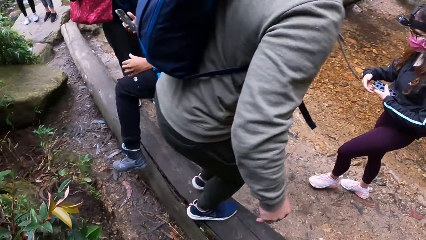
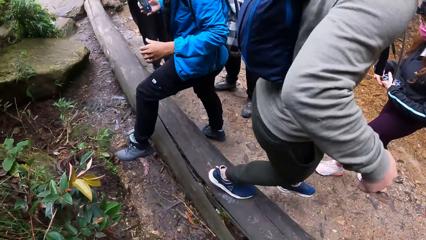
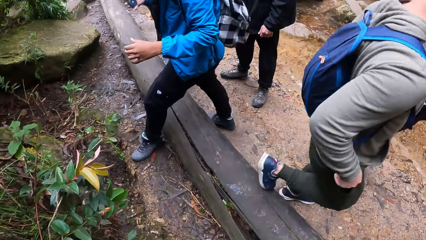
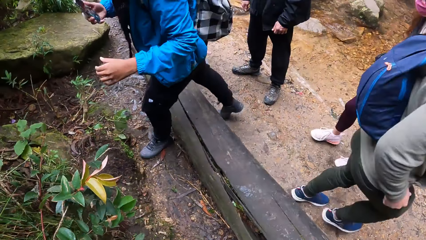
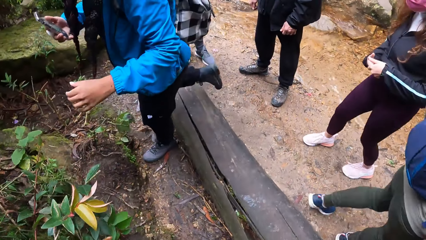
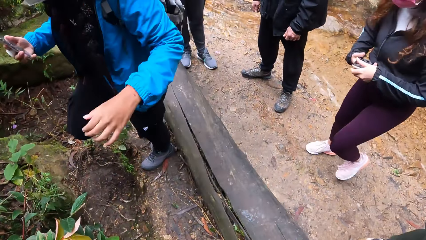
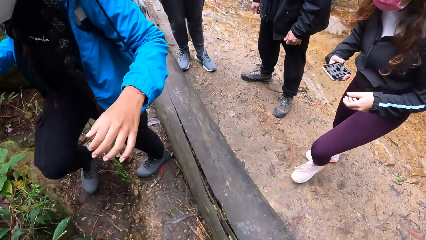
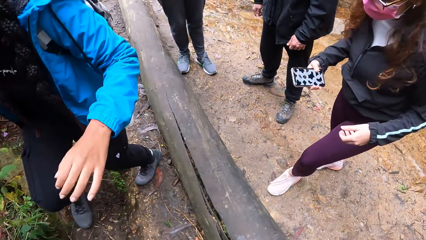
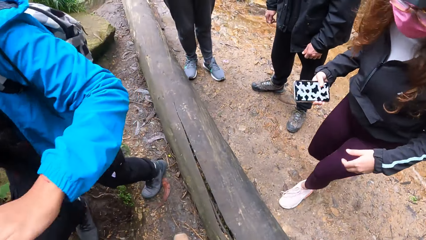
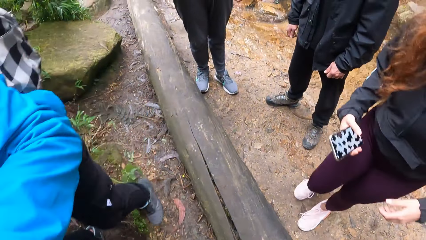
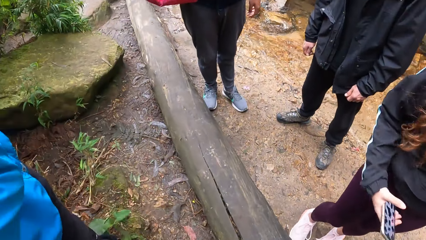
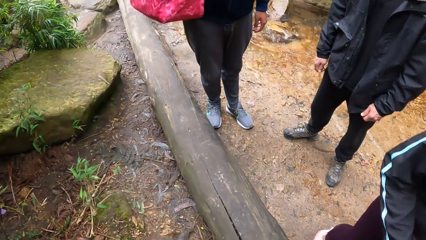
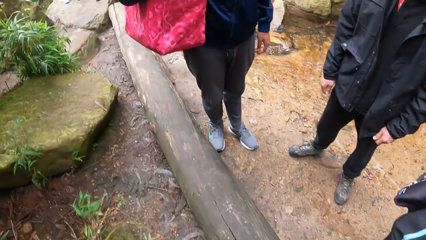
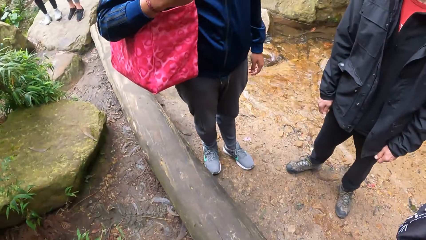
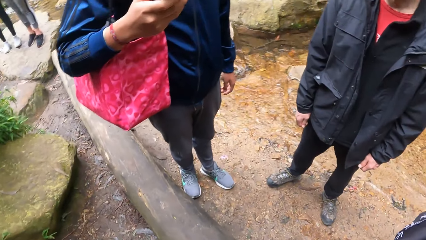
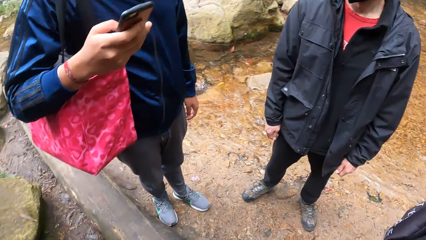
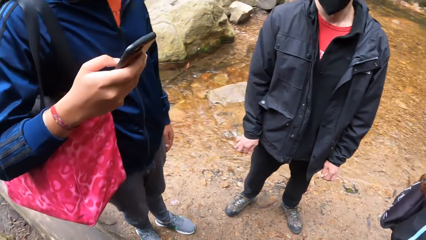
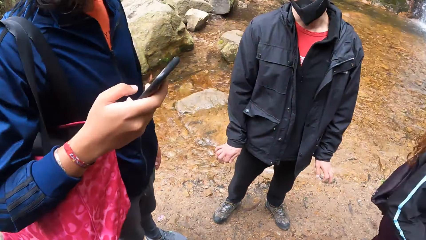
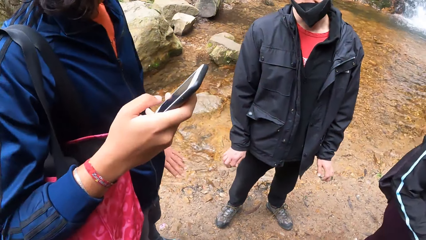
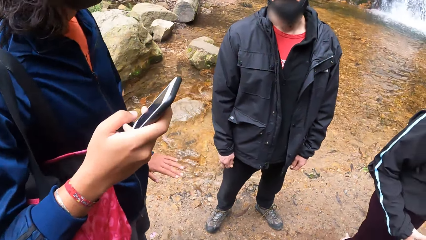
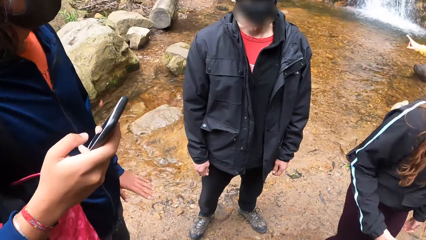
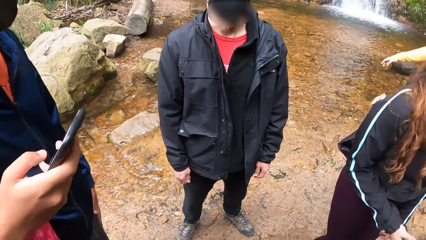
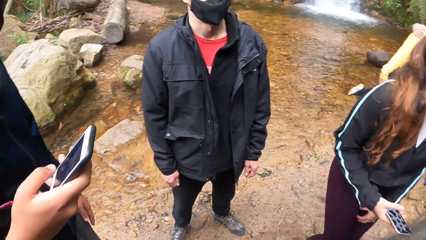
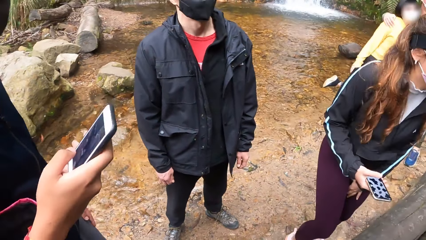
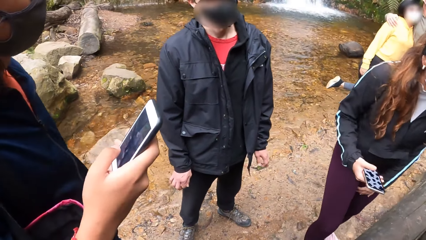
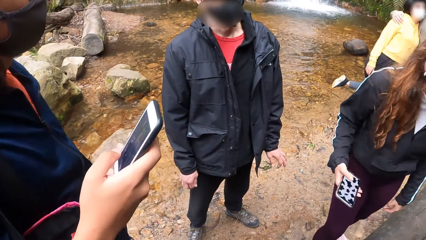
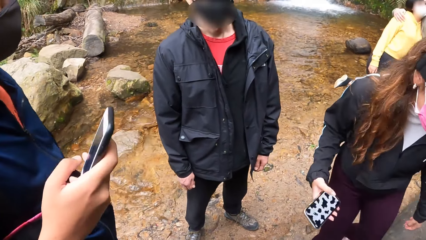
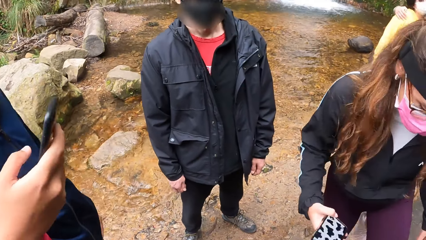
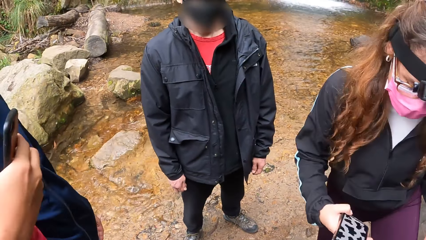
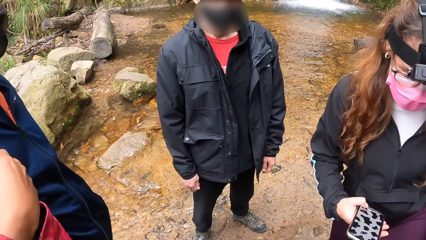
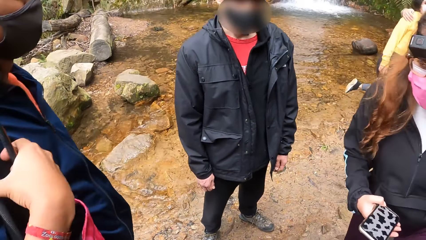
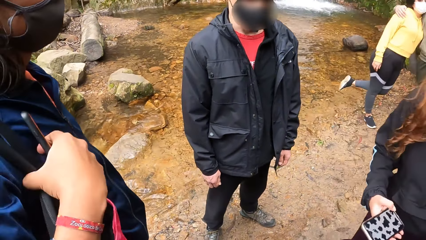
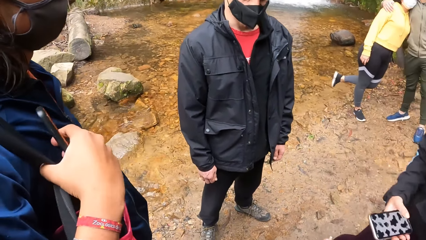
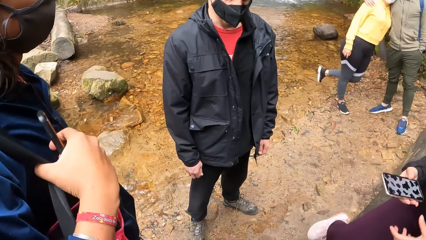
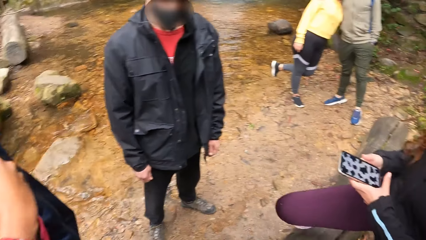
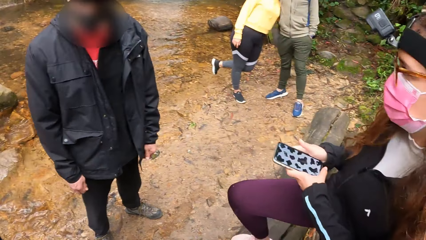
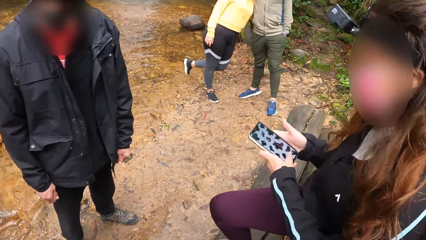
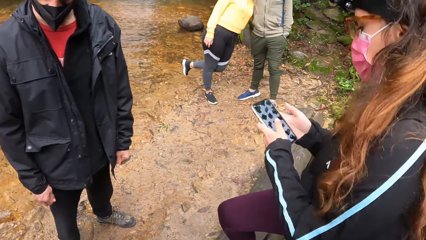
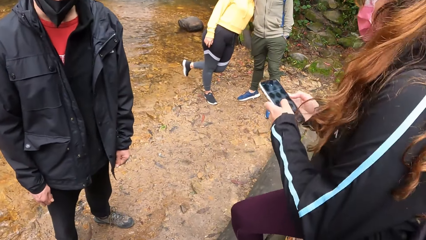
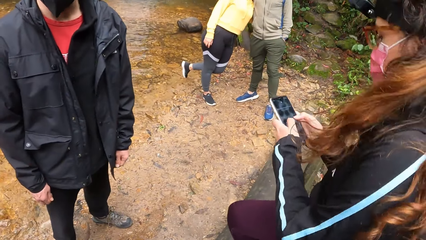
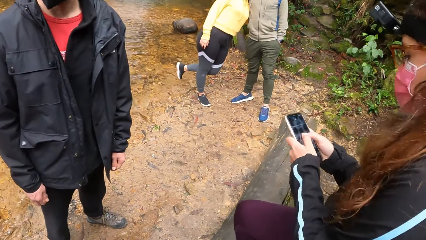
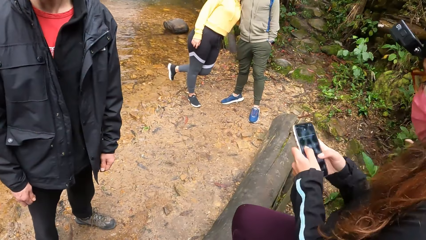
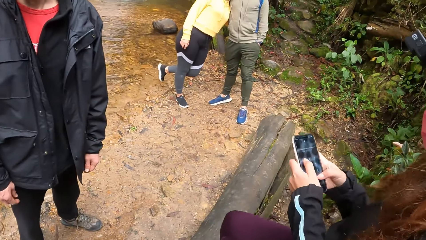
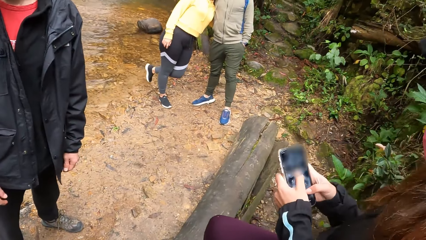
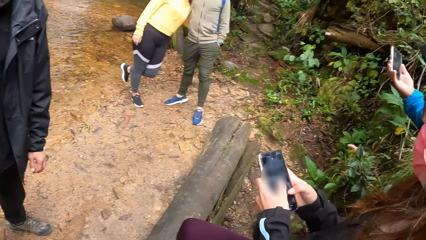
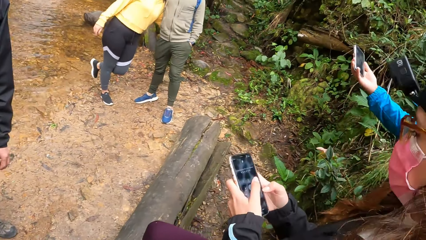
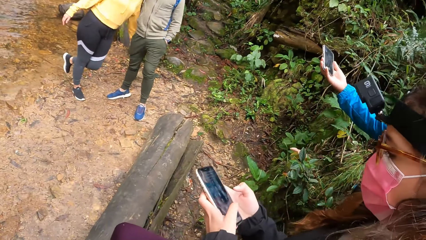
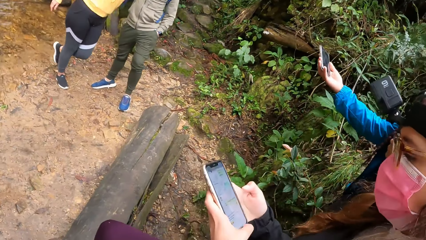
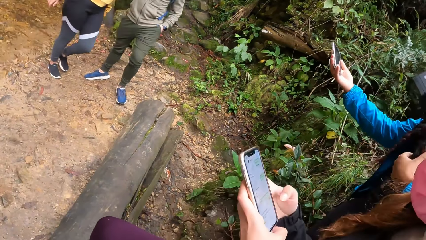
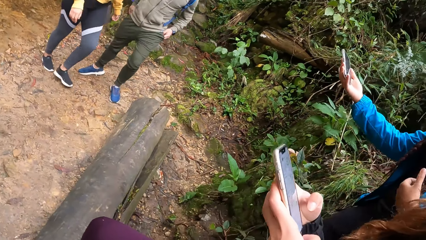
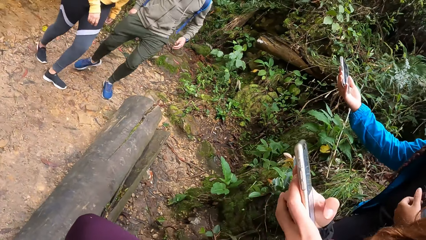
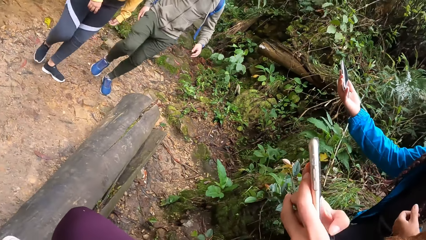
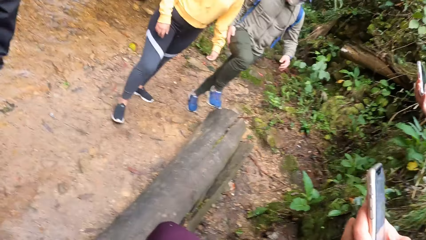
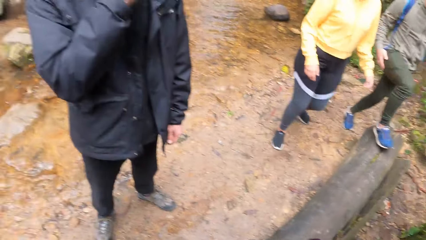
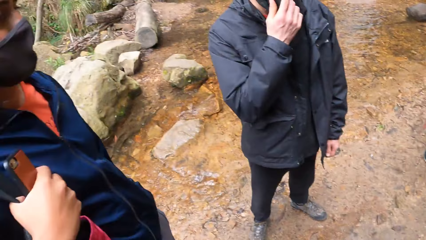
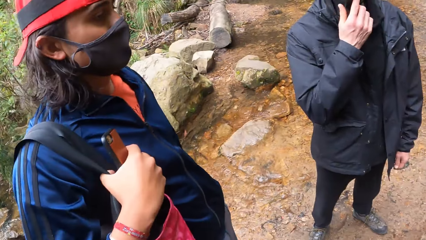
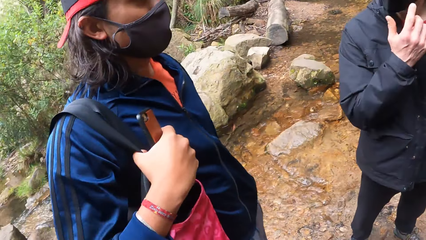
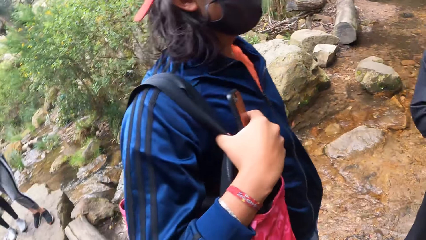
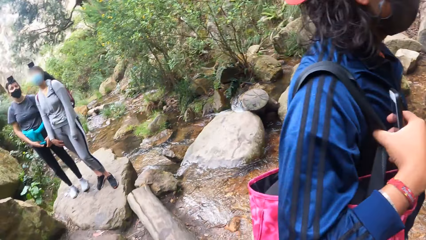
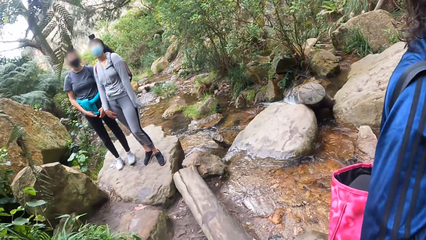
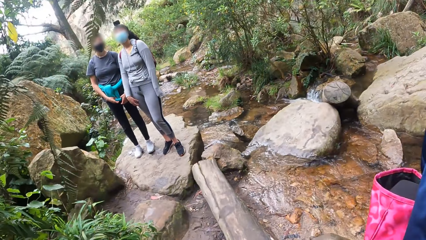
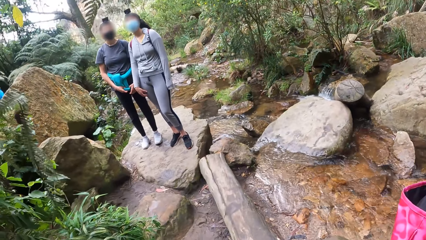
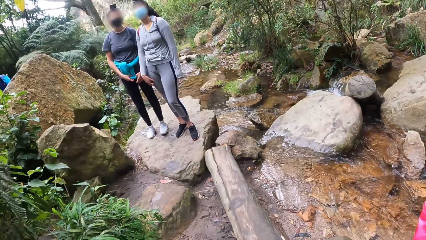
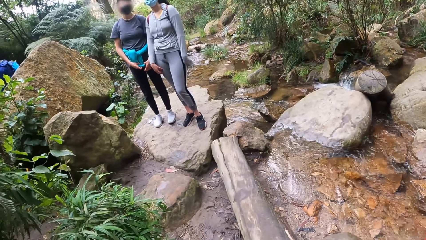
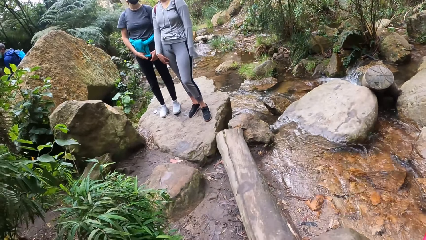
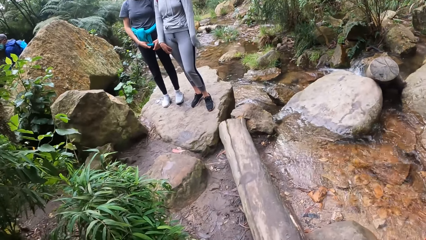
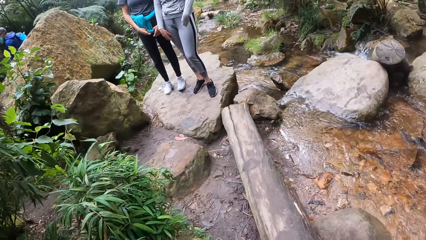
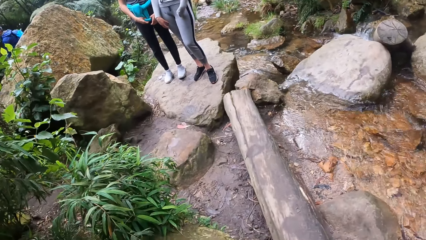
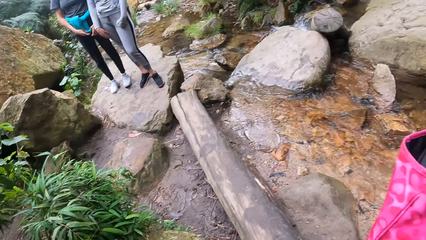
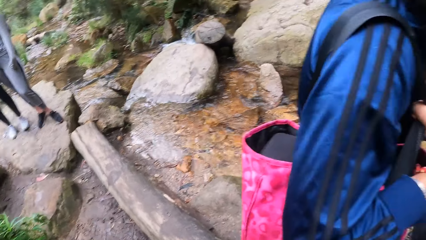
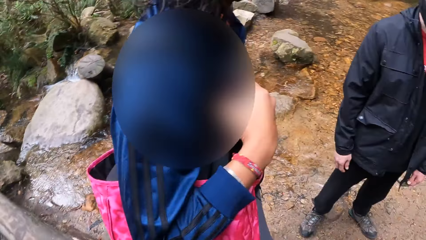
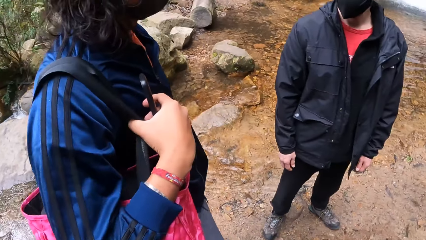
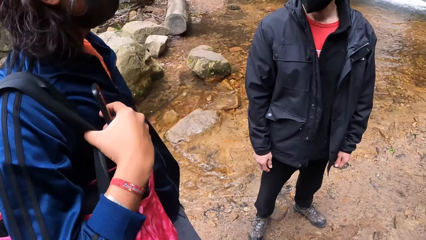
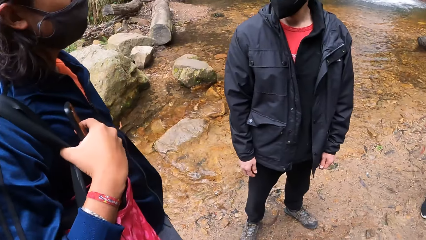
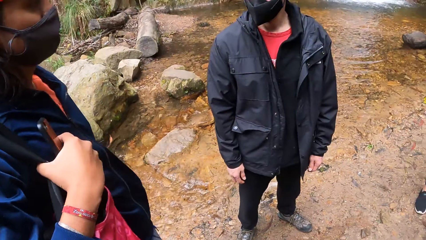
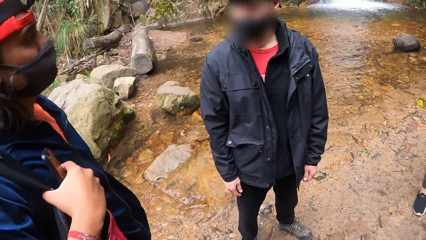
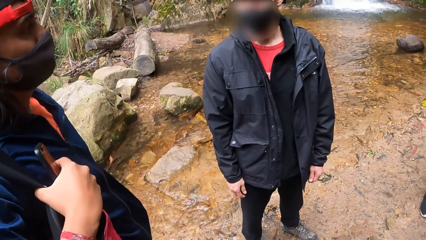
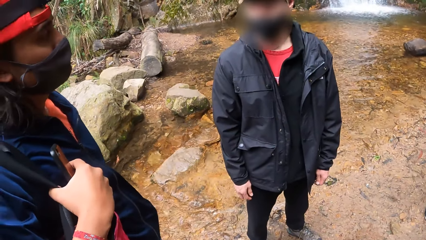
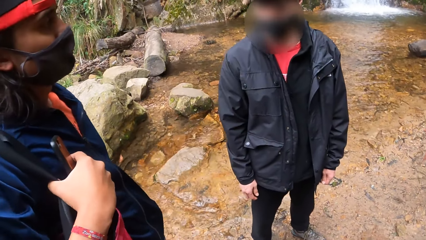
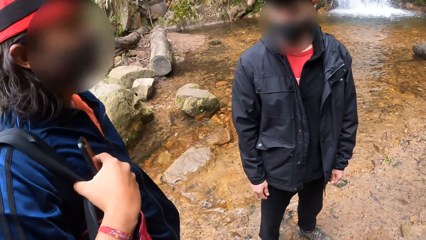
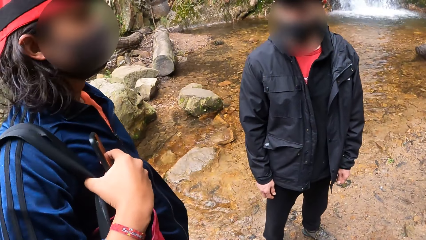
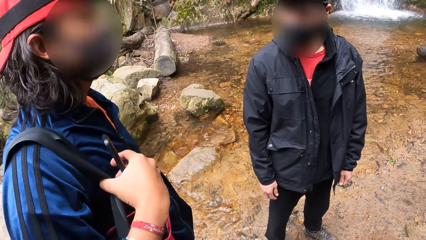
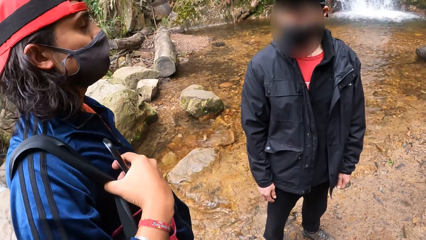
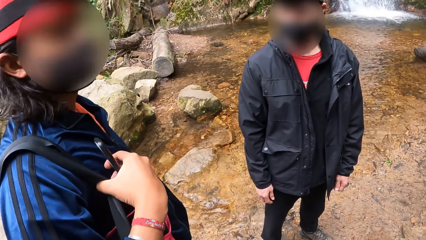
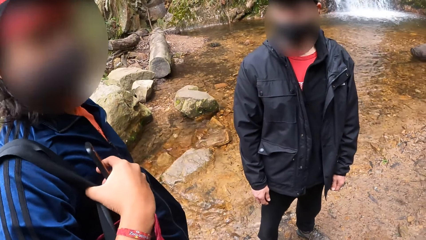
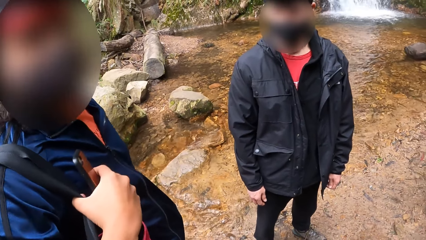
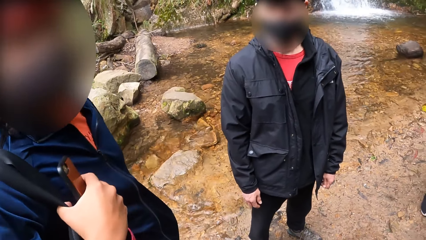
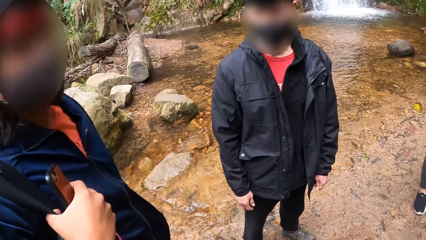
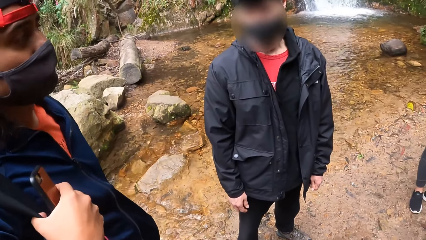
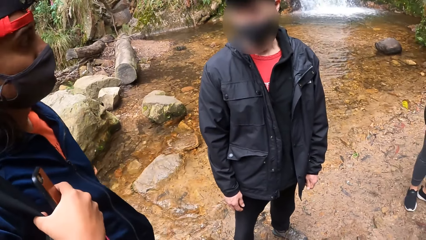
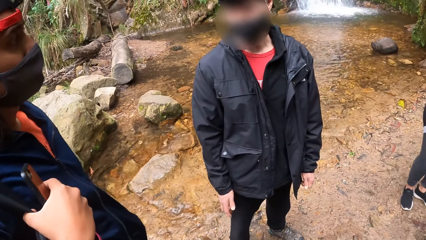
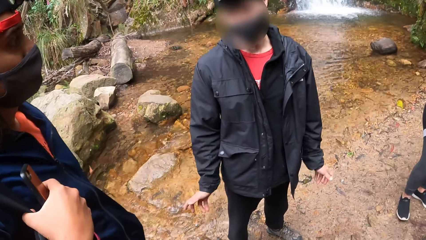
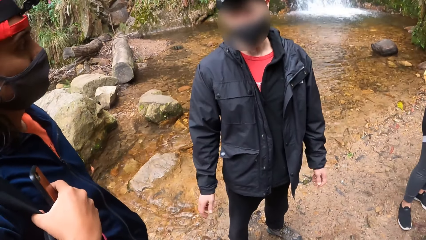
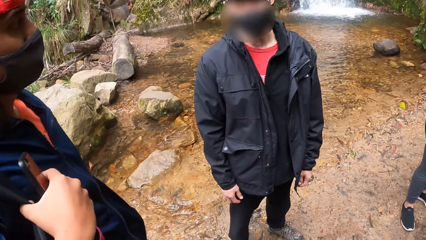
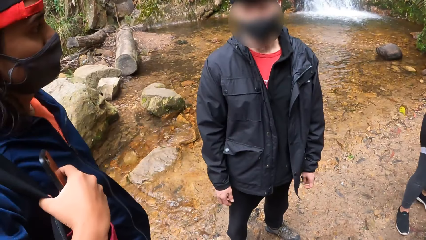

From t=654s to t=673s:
The man jumps over the wood to the stream towards a woman. The woman crosses the wood from the stream. Another woman takes a picture of the man and the first woman with the phone in her right hand. The camera wearer converses with a woman and another man.
